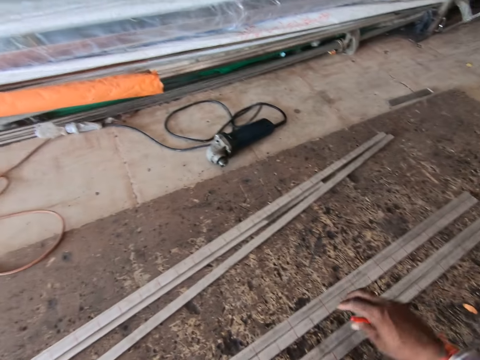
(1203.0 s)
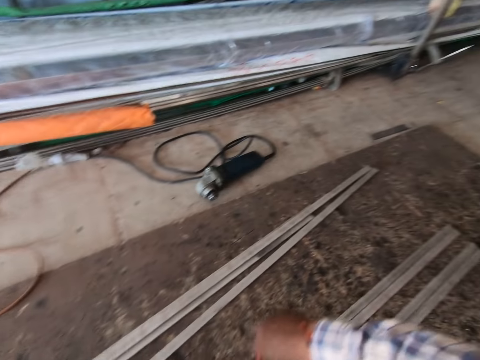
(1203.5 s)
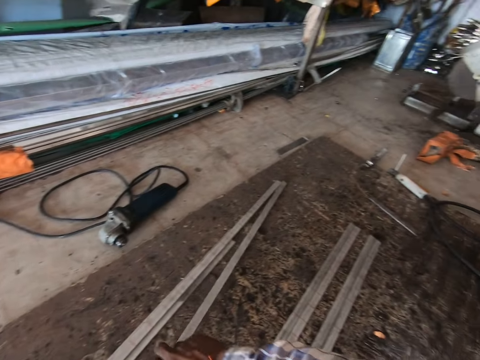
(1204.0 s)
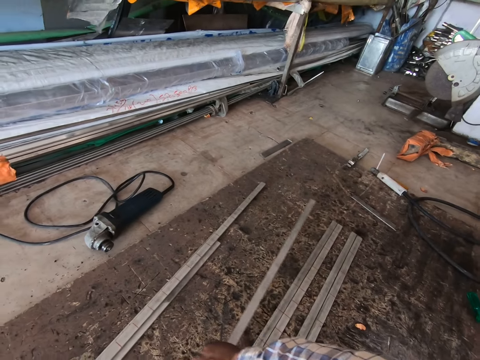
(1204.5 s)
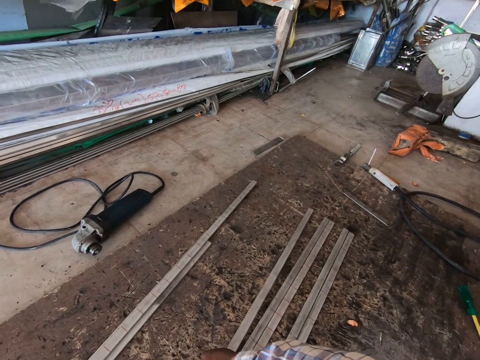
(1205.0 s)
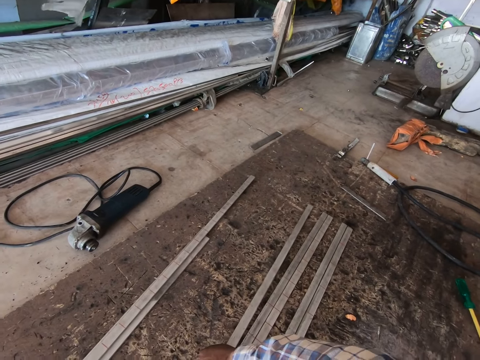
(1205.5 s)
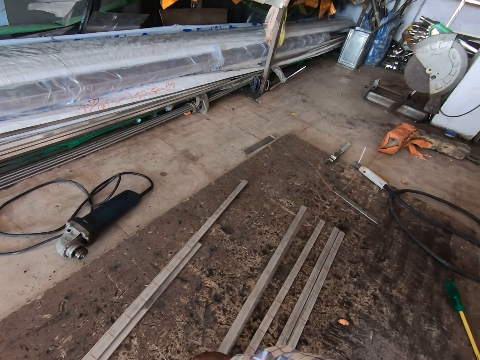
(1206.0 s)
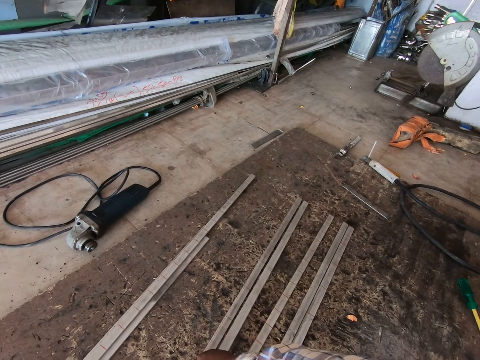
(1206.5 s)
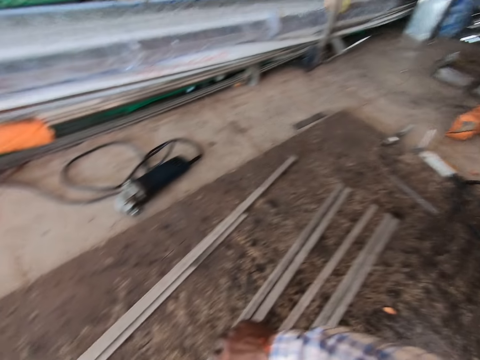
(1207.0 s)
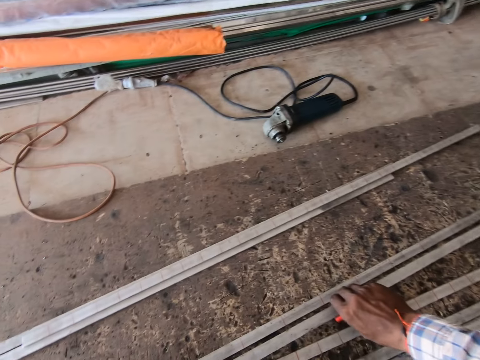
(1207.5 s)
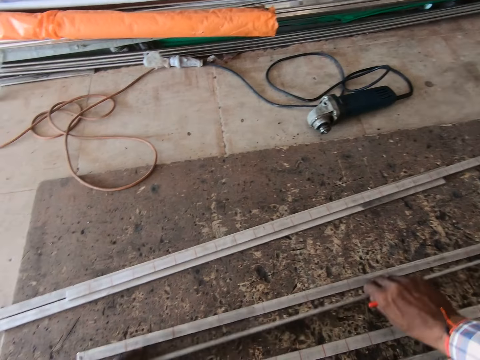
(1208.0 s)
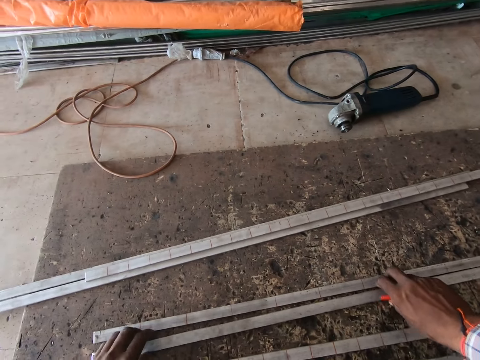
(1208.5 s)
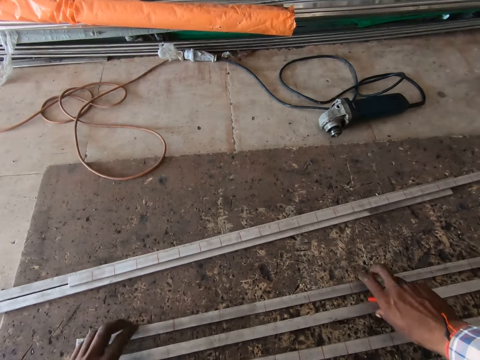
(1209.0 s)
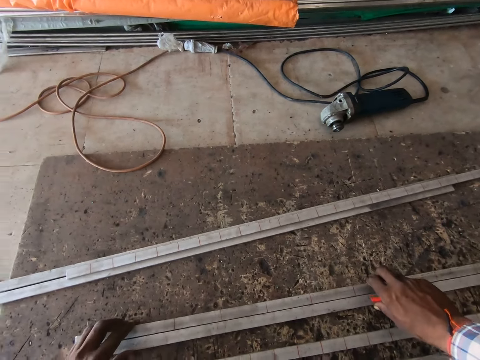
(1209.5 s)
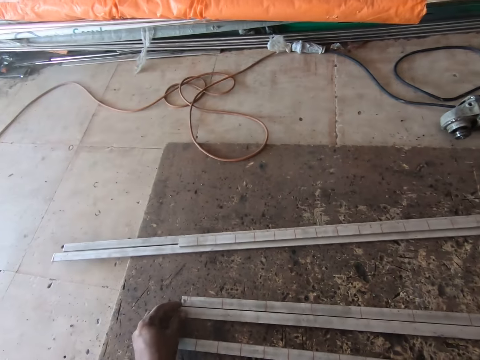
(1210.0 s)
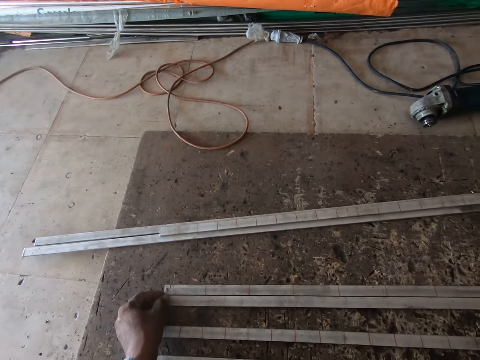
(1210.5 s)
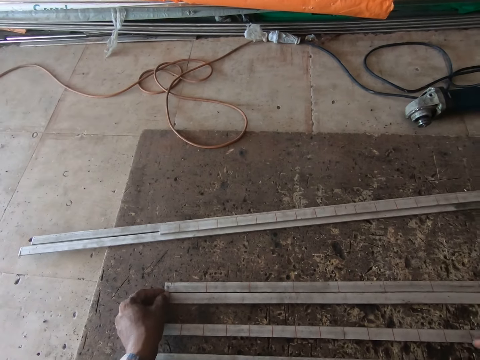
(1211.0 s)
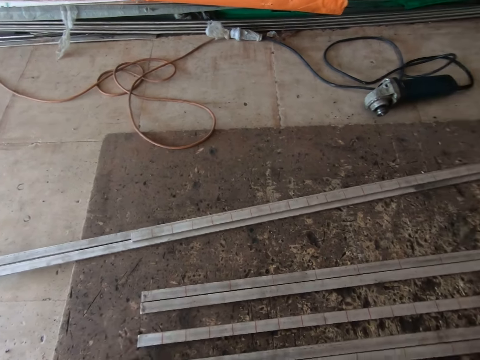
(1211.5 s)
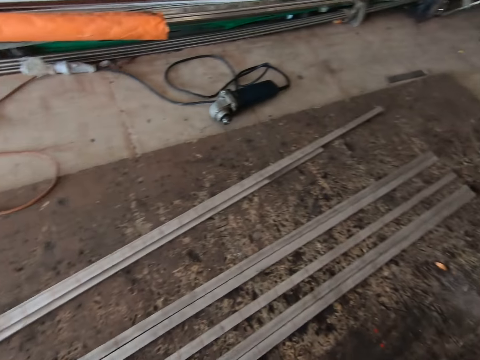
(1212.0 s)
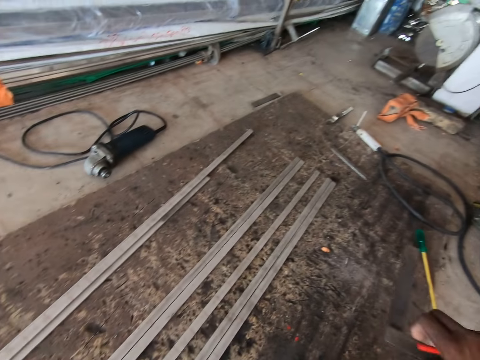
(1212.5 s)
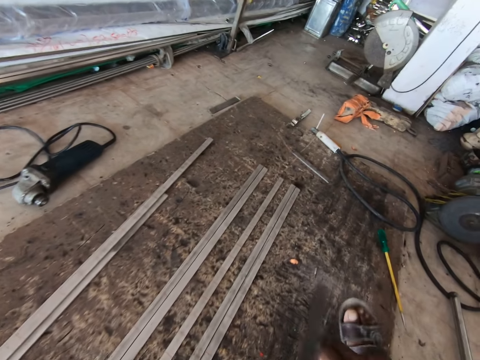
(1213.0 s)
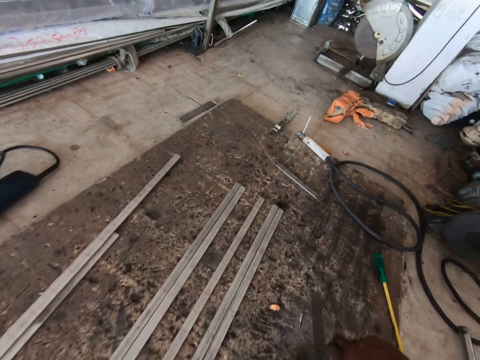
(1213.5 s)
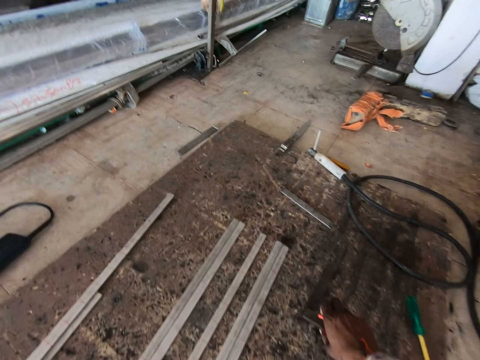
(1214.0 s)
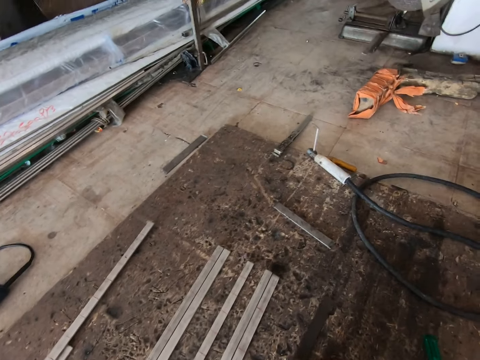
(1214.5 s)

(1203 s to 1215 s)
The camera wearer moves a metal rod. He moves the metal rods with both hands.

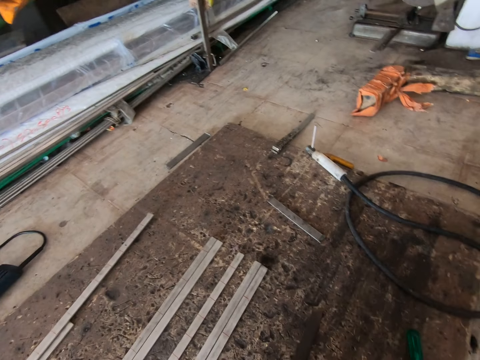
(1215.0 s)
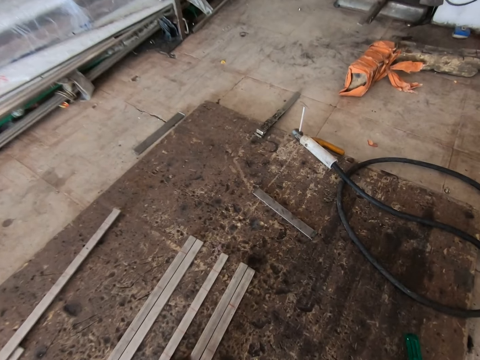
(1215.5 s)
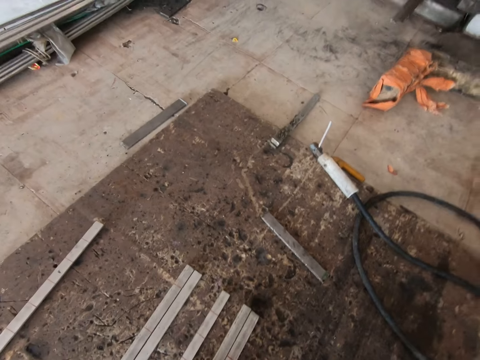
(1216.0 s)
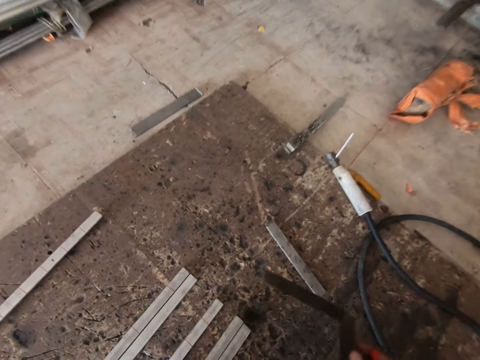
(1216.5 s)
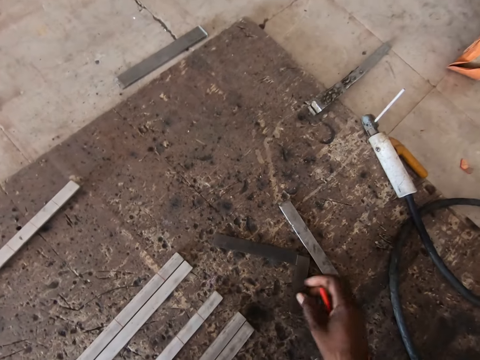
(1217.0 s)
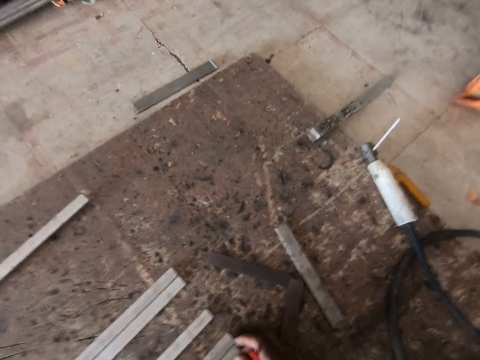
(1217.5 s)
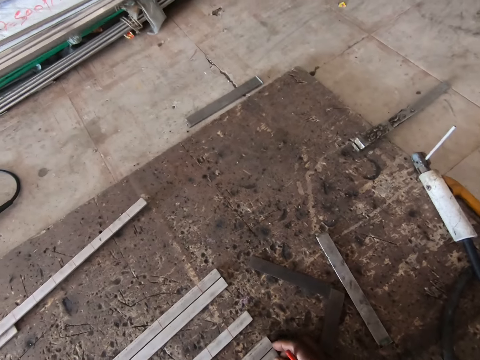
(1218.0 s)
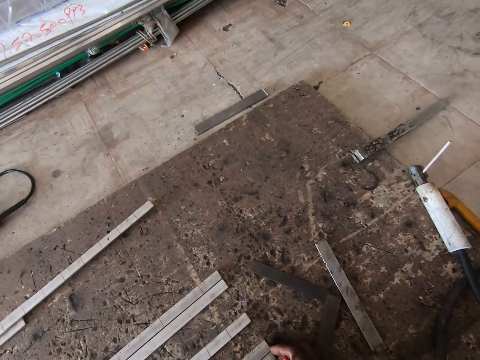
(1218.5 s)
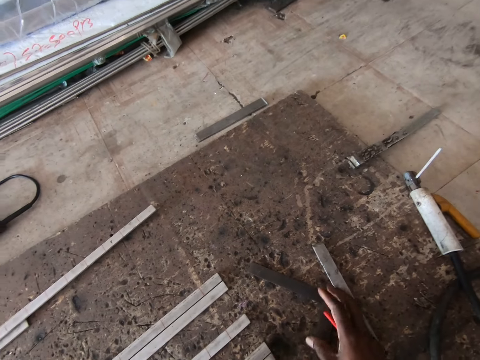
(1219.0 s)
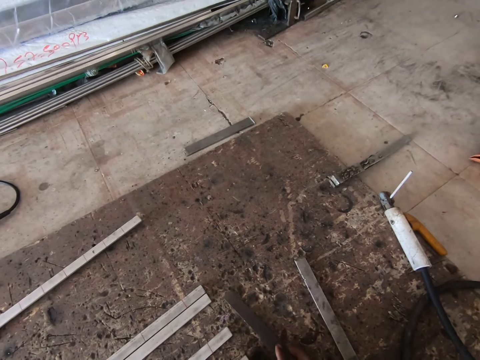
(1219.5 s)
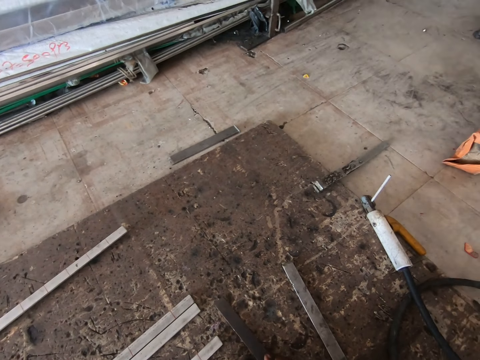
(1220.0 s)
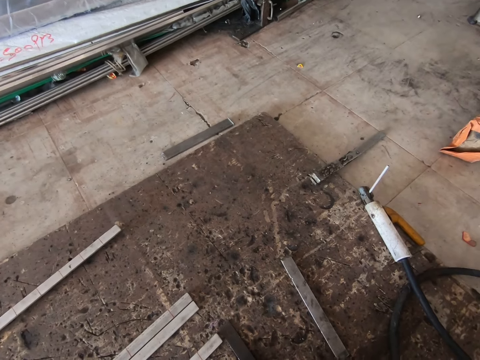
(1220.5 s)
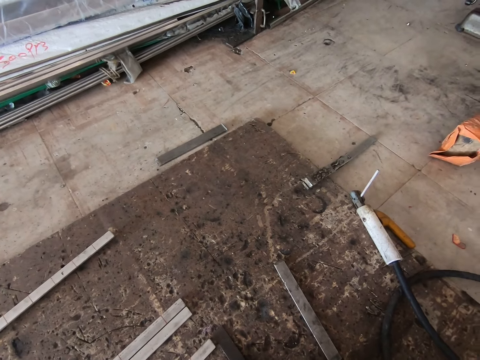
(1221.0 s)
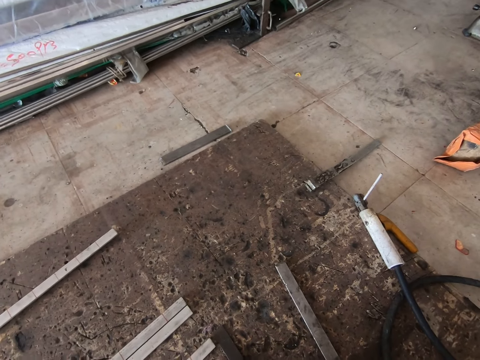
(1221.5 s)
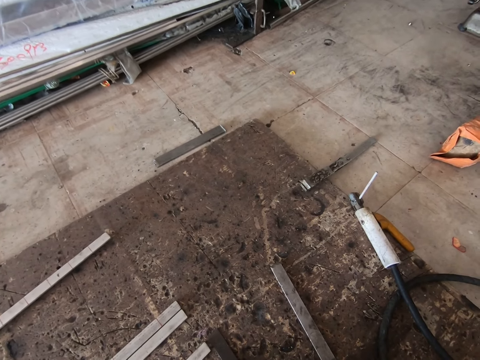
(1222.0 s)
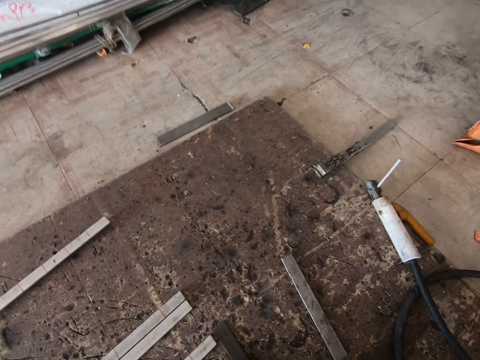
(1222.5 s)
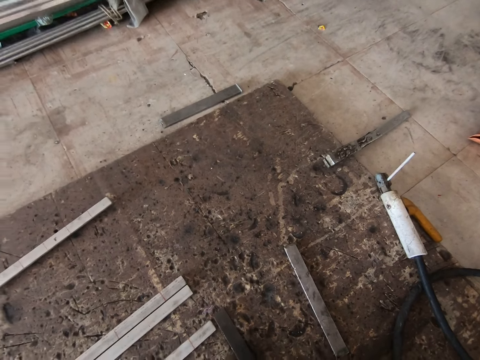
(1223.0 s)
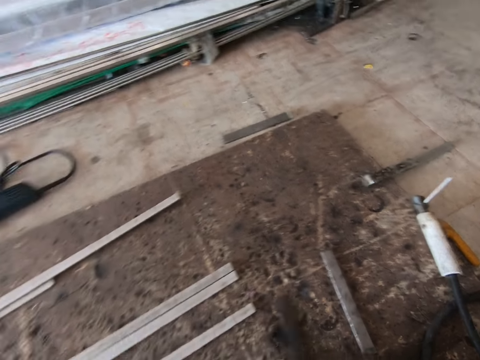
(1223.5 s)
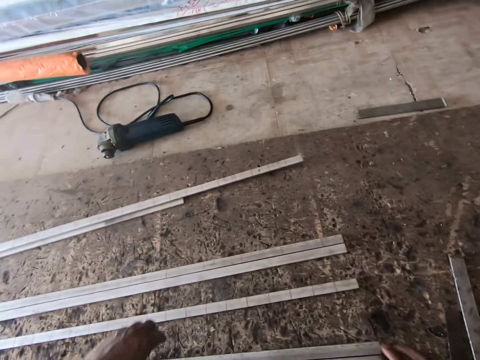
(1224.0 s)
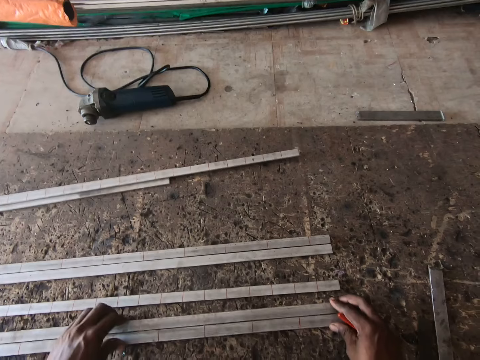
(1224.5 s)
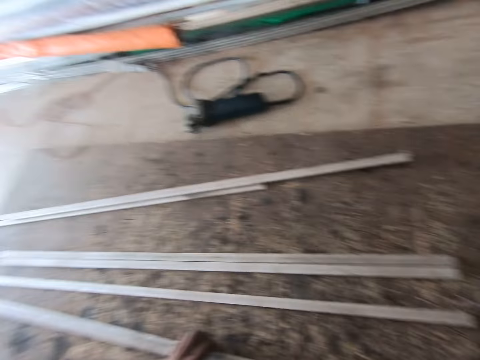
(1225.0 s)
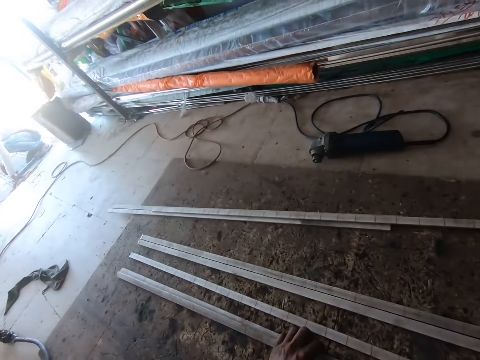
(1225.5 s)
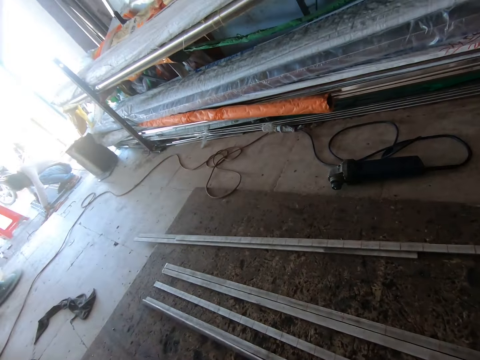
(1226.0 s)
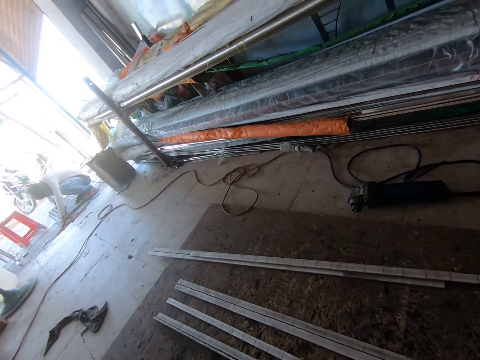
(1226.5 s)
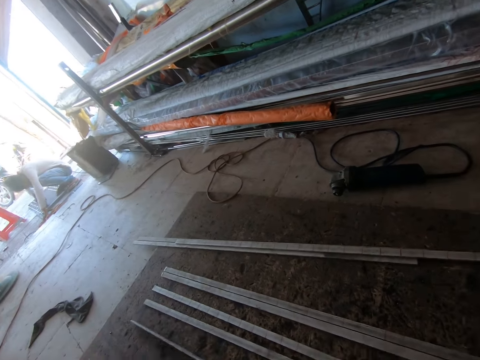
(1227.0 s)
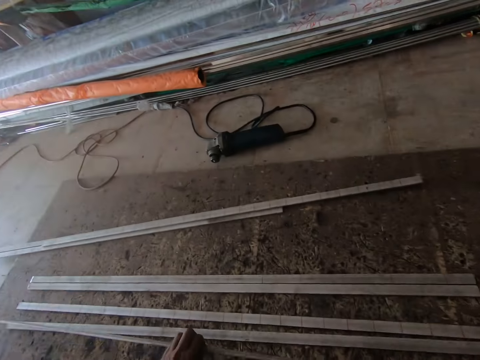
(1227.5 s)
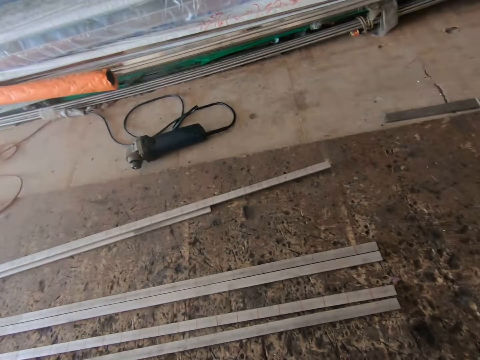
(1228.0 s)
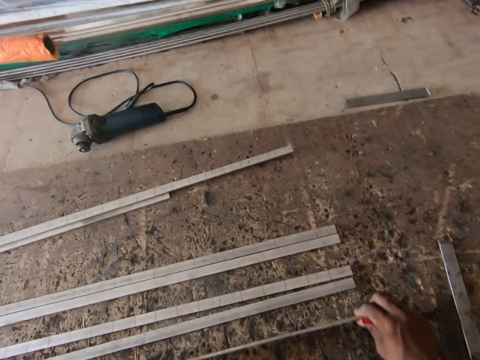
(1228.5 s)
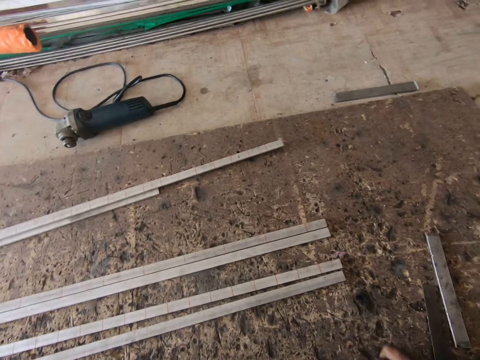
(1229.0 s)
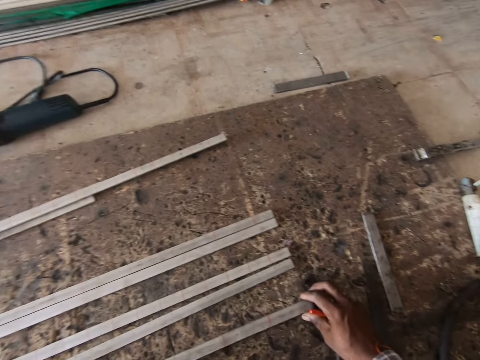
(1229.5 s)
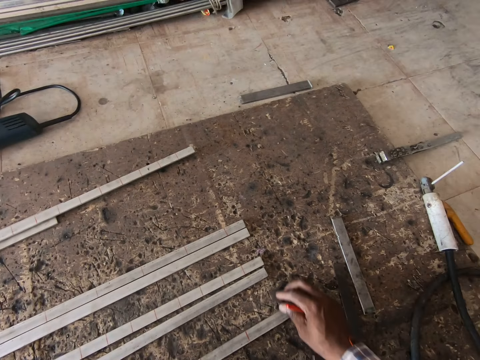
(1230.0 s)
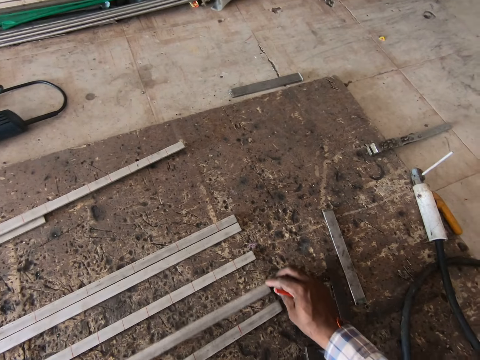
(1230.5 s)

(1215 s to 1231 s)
The camera wearer drops the try square on the floor from his right hand. He moves the try square on the floor with his right hand. He moves the metal rods with both hands.
